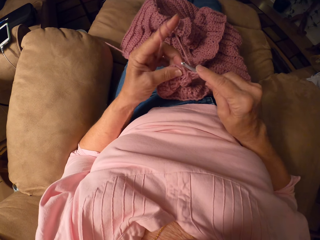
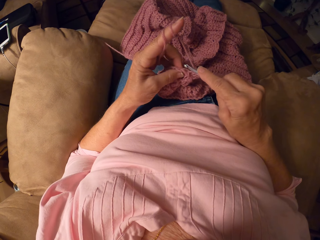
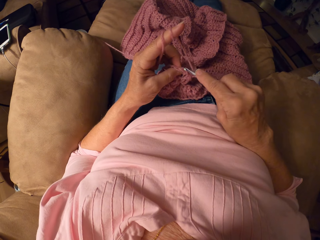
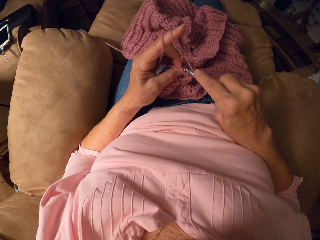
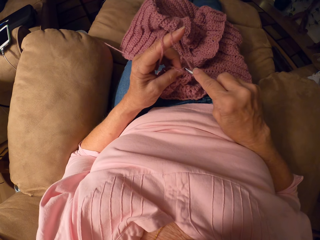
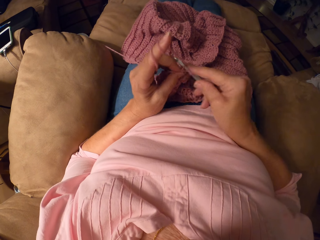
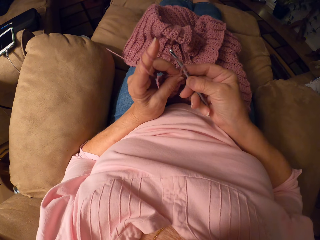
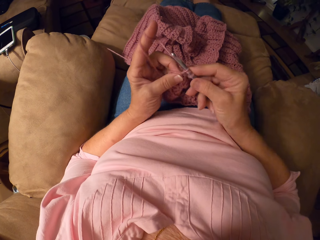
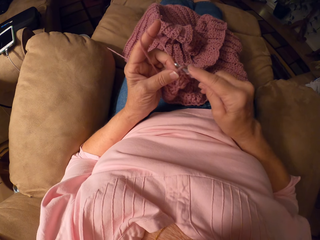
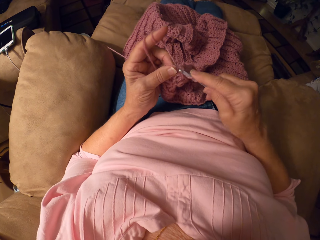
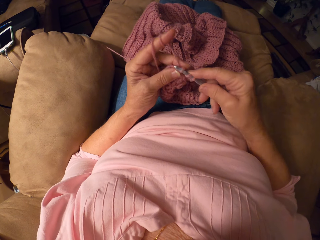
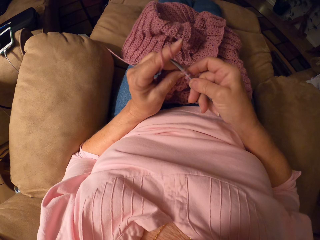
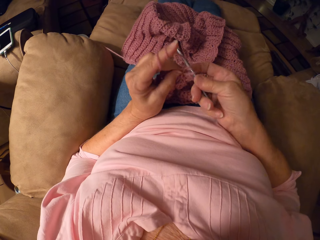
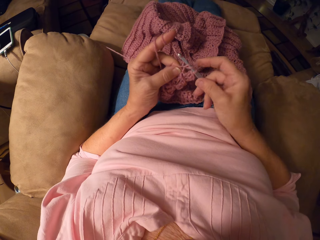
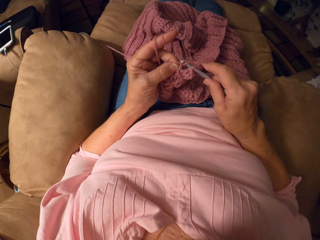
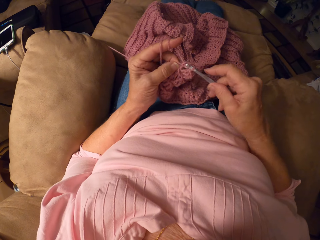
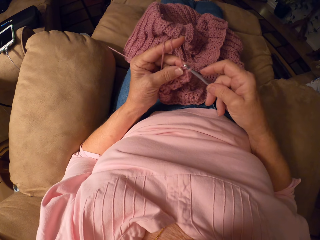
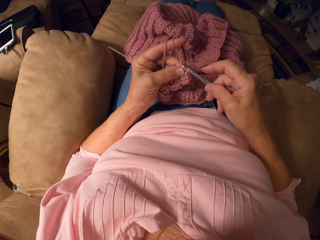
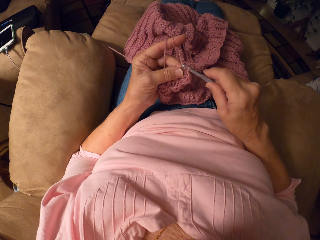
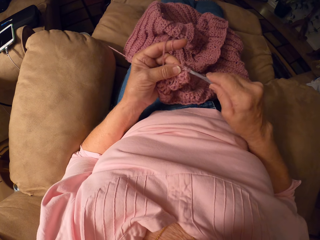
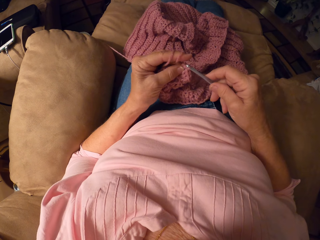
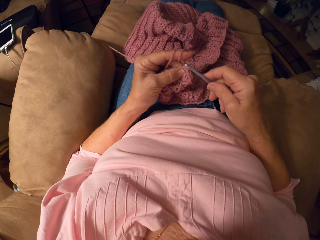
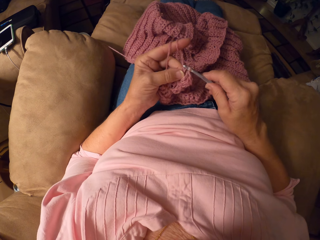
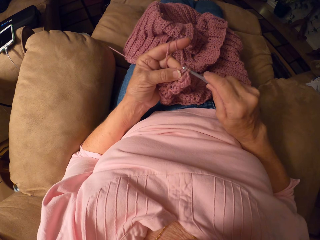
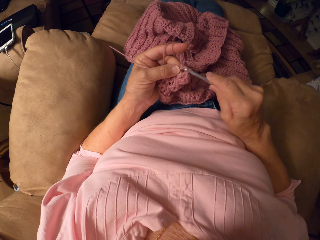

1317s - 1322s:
The camera wearer rolls the yarn on her left hand.

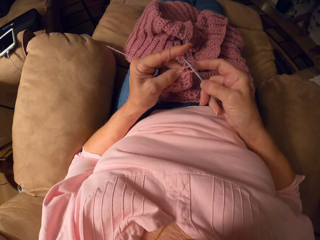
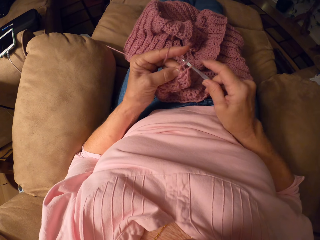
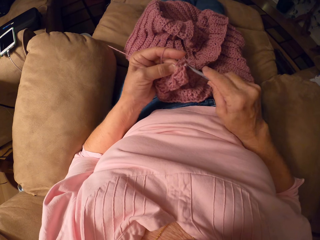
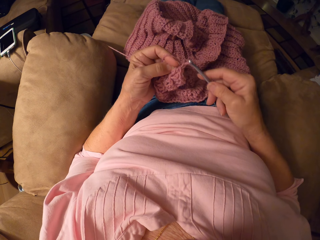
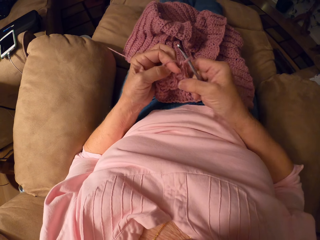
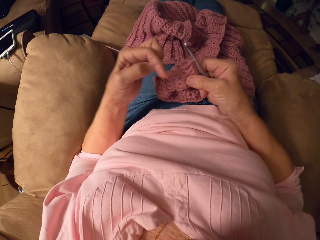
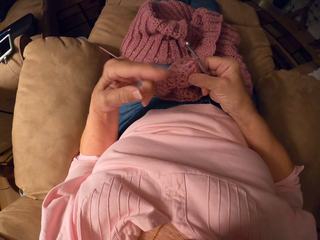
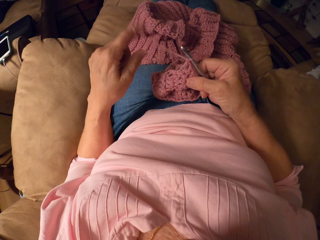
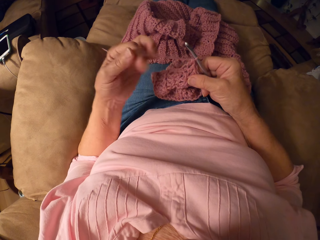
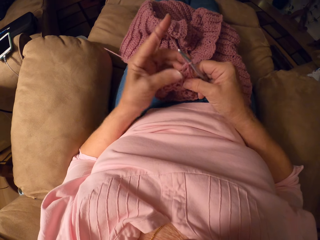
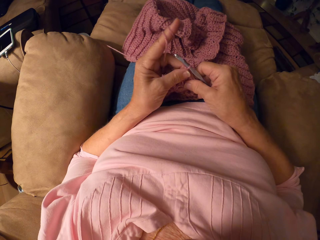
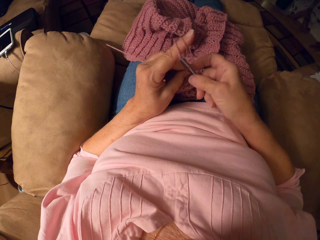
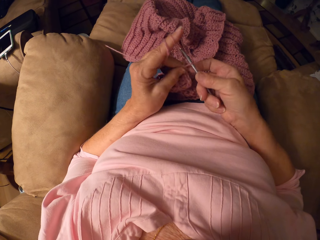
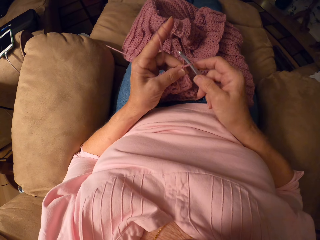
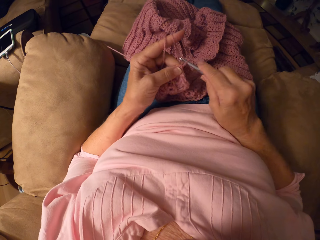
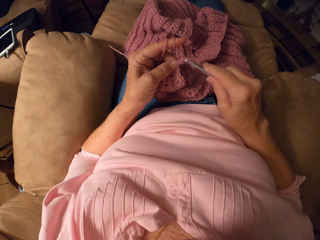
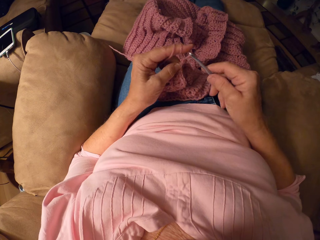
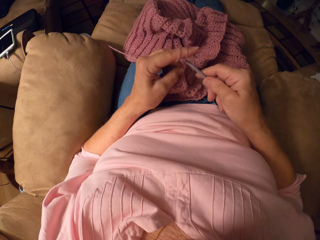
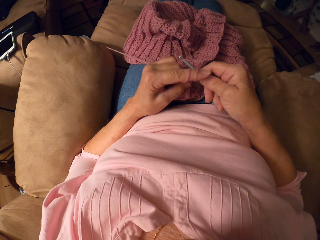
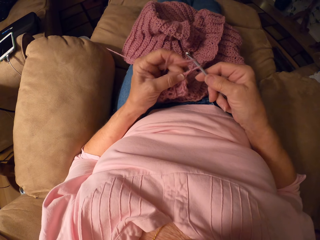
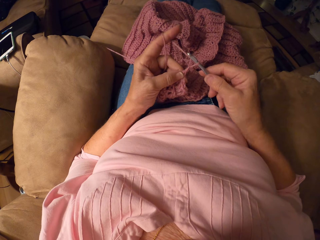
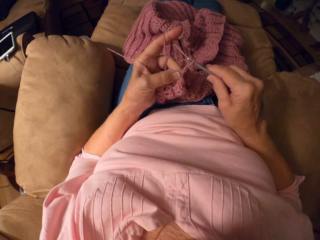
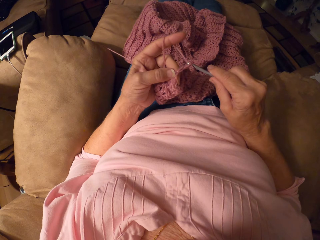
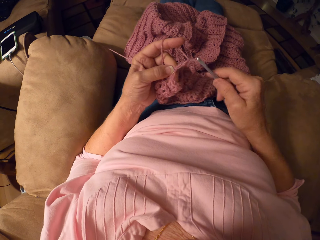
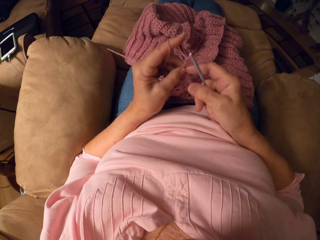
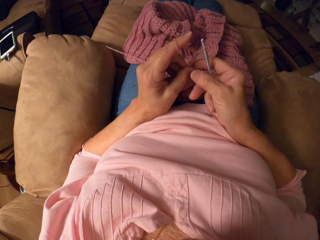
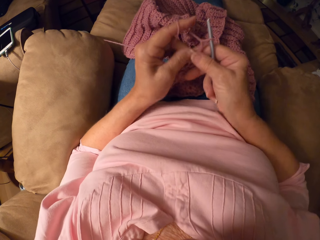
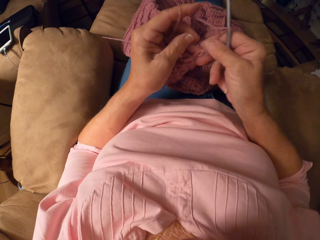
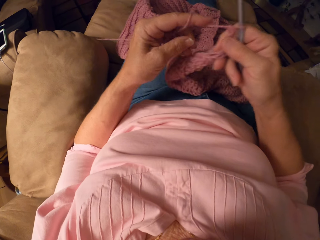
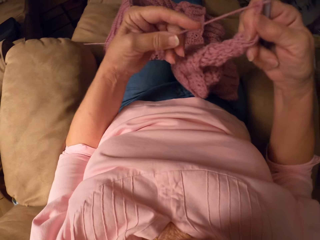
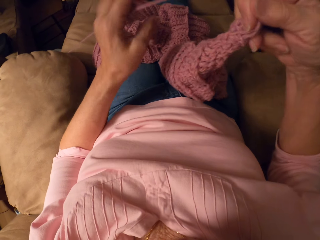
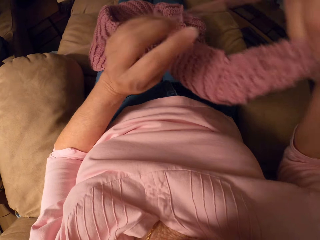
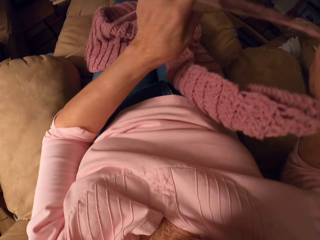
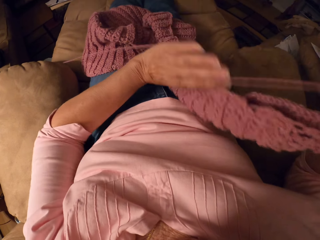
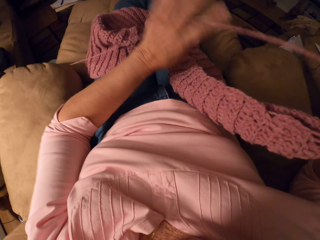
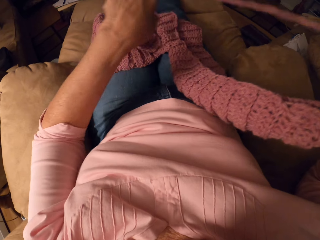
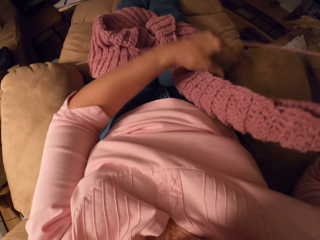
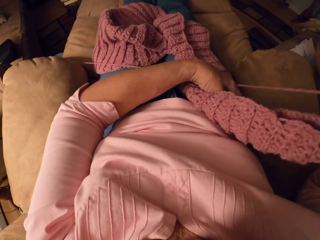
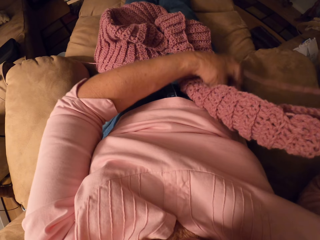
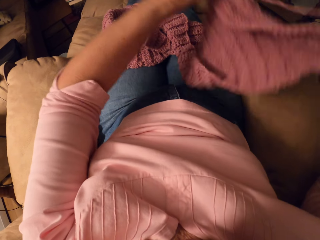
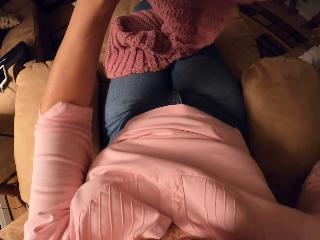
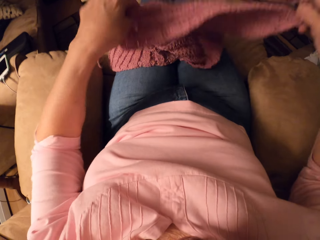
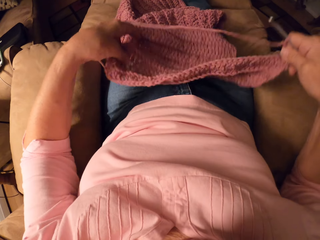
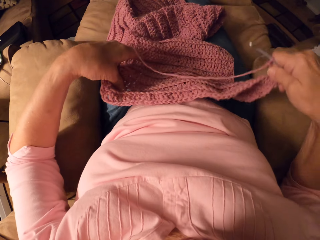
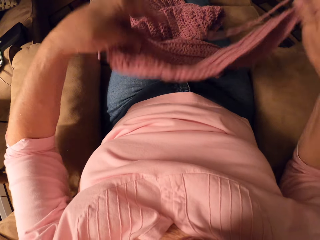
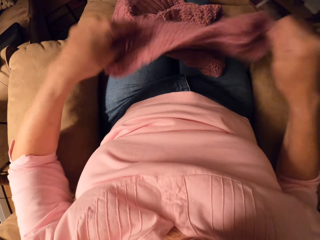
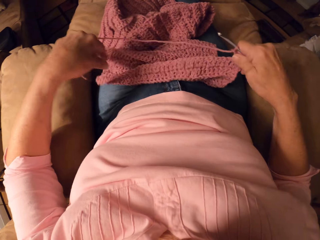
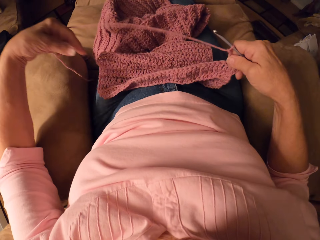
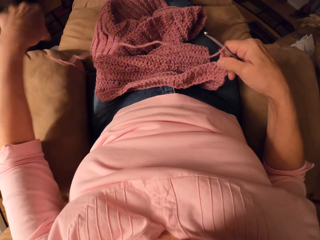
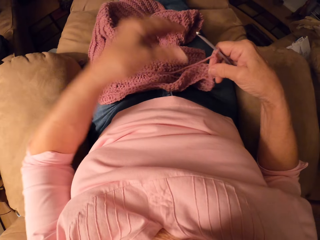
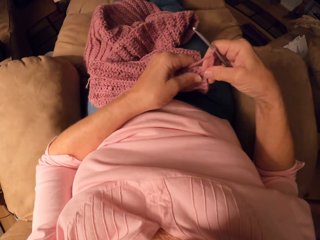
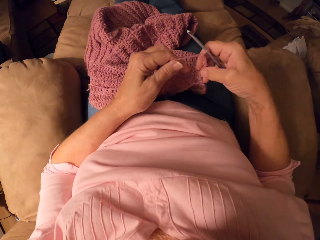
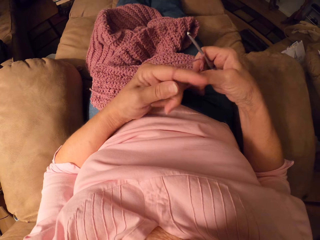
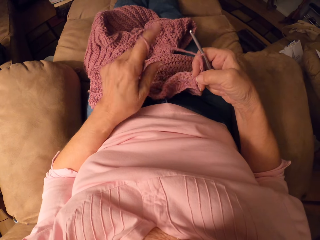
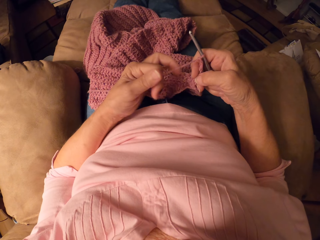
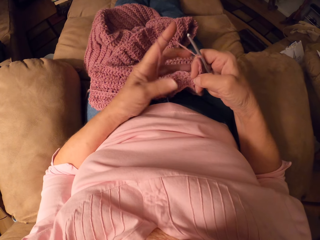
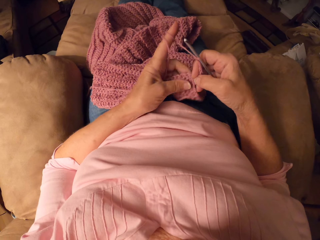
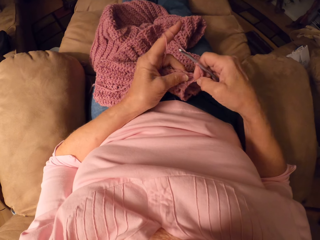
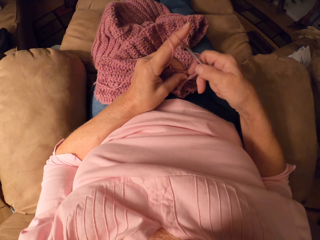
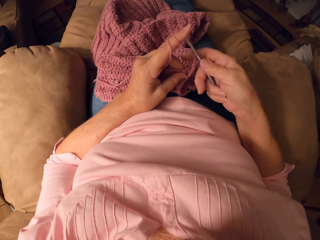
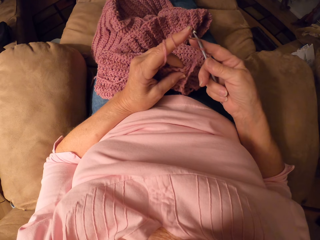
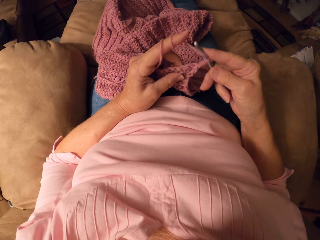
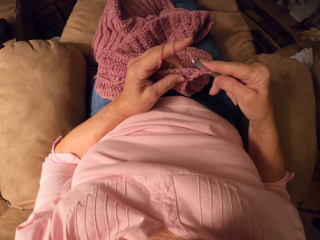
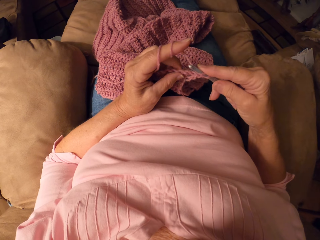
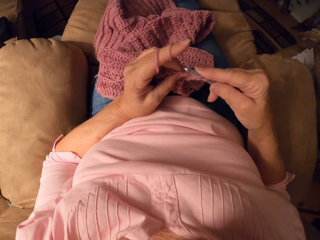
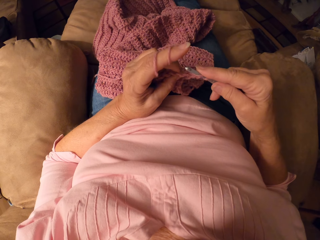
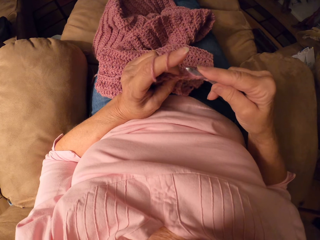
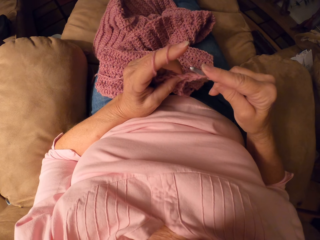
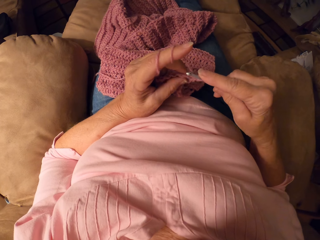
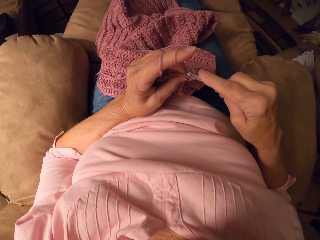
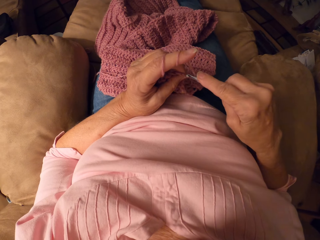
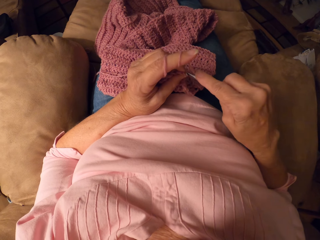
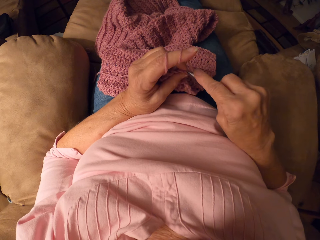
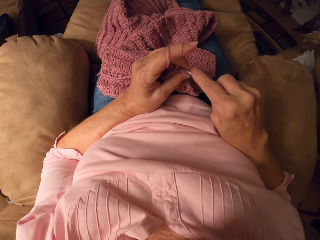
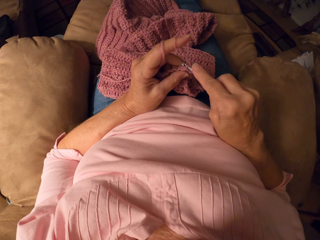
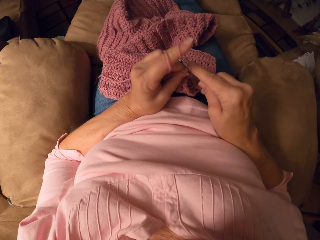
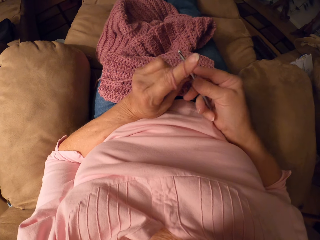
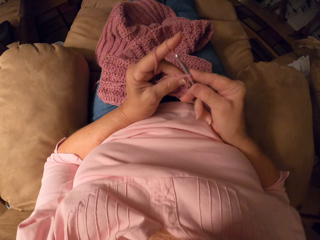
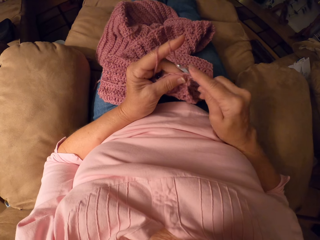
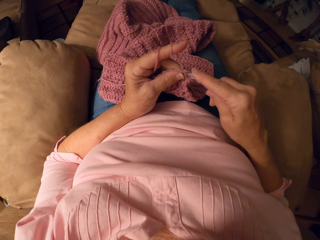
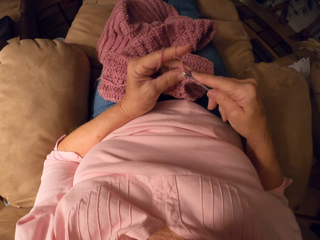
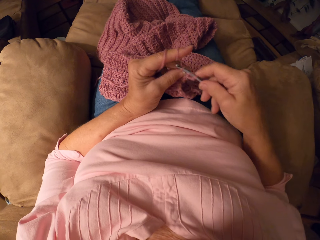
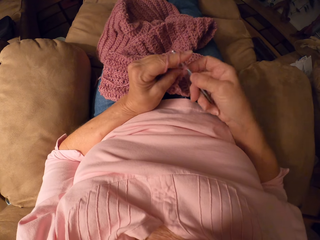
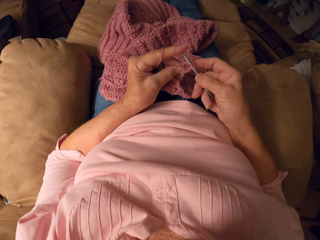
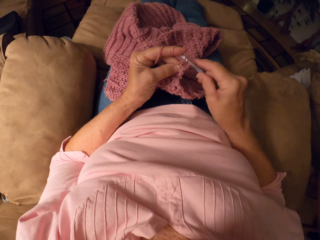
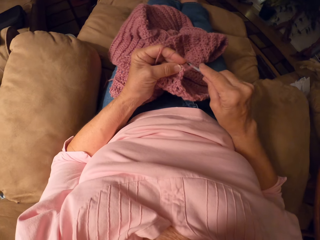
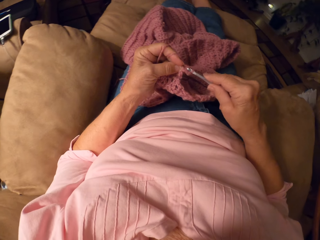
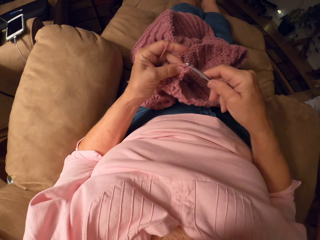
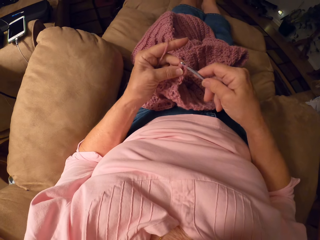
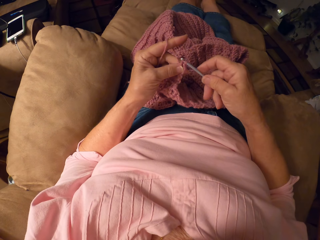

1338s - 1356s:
The camera wearer rolls the yarn on her left hand. She turns the fabric. She adjusts the yarn. She rolls the yarn on her left hand. She crochets the yarn with the crochet hook.
